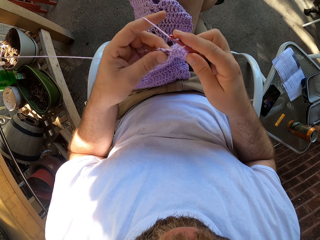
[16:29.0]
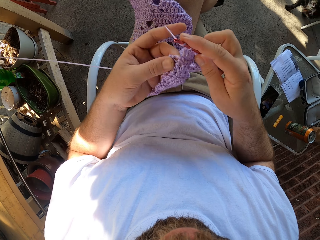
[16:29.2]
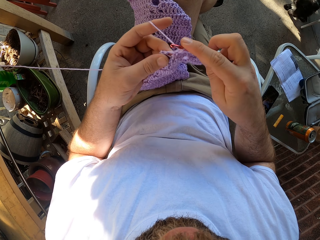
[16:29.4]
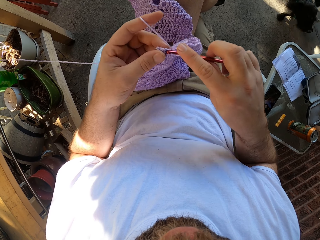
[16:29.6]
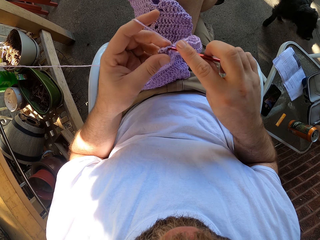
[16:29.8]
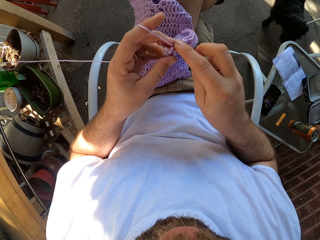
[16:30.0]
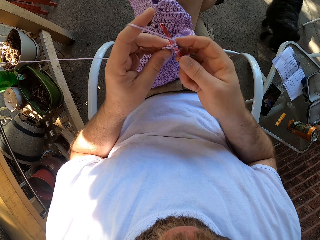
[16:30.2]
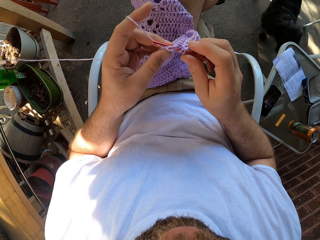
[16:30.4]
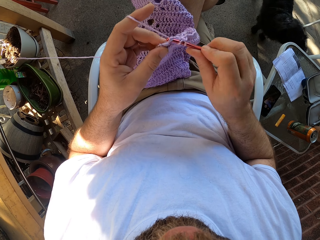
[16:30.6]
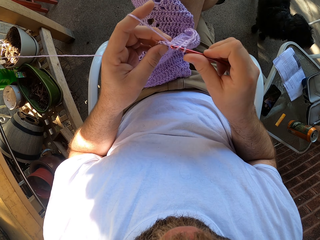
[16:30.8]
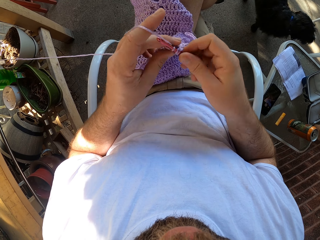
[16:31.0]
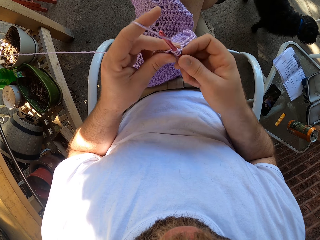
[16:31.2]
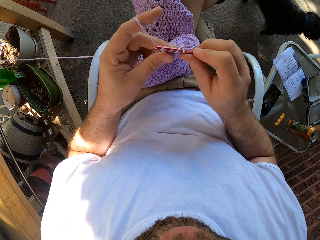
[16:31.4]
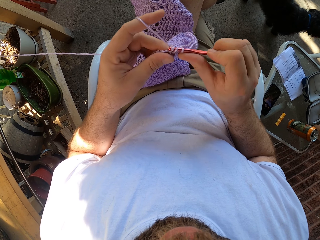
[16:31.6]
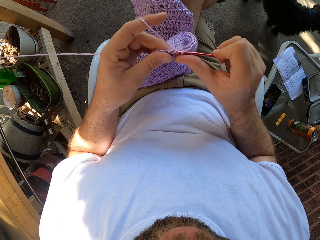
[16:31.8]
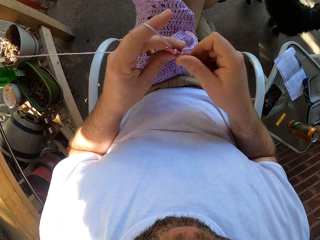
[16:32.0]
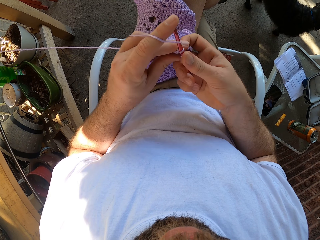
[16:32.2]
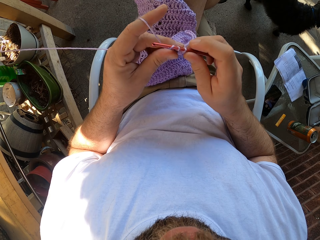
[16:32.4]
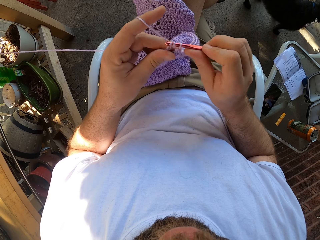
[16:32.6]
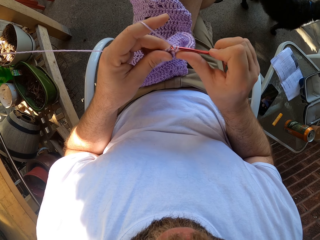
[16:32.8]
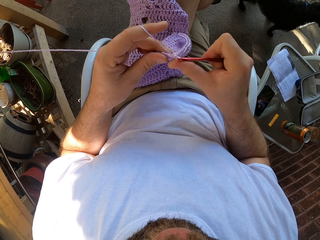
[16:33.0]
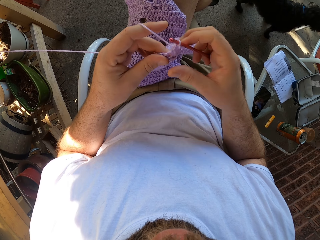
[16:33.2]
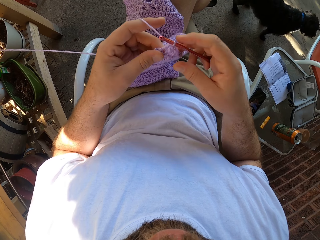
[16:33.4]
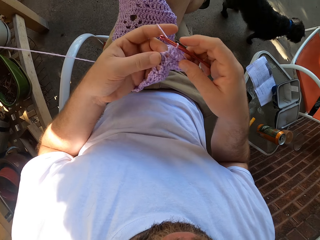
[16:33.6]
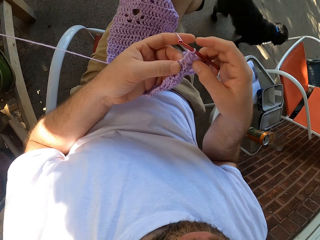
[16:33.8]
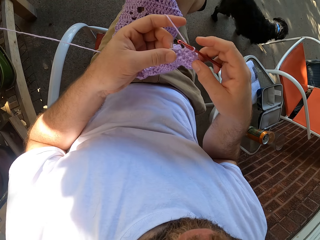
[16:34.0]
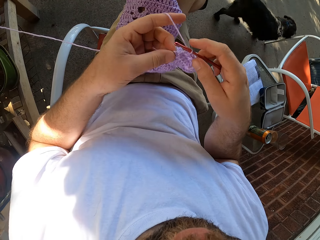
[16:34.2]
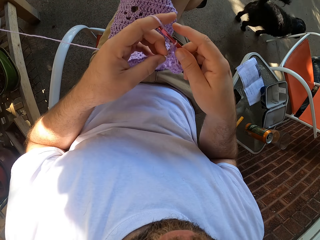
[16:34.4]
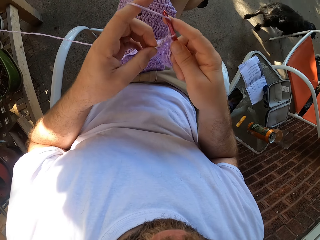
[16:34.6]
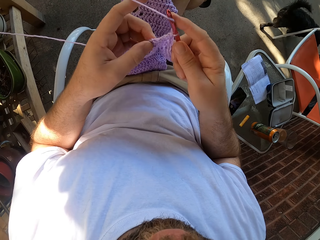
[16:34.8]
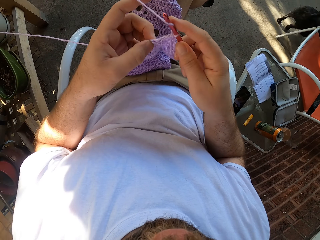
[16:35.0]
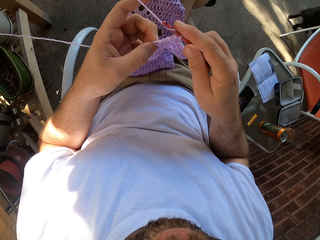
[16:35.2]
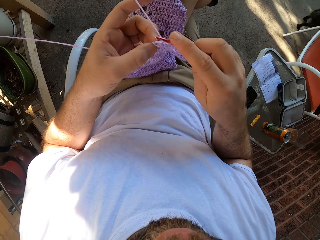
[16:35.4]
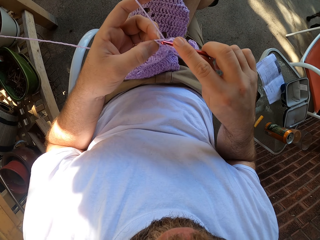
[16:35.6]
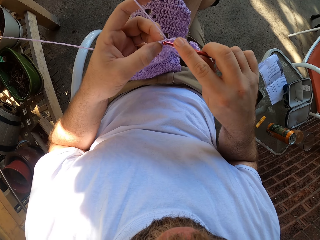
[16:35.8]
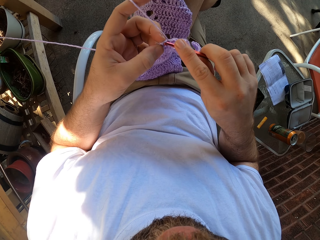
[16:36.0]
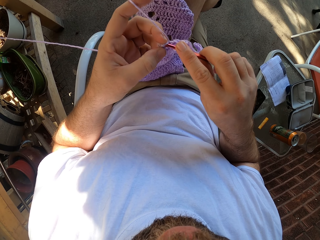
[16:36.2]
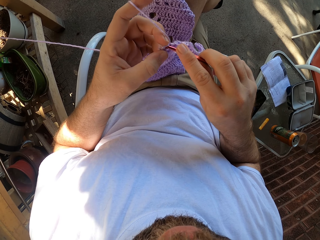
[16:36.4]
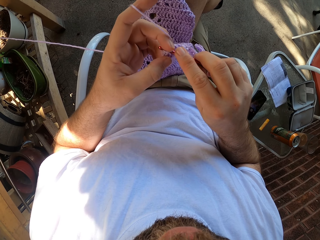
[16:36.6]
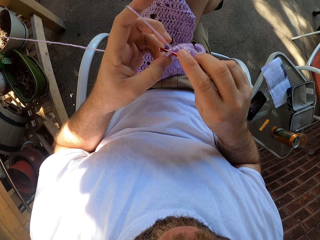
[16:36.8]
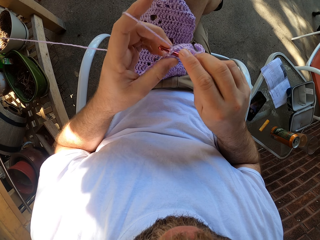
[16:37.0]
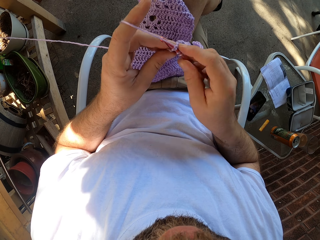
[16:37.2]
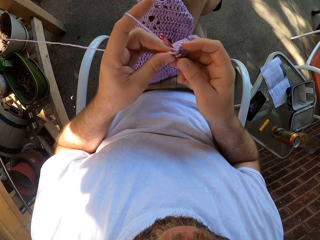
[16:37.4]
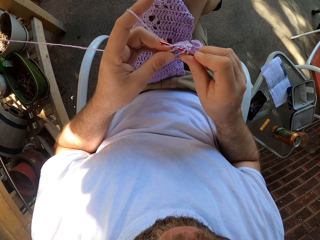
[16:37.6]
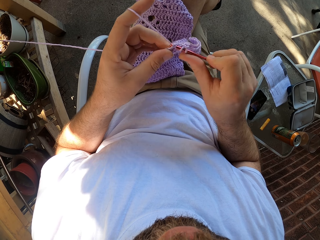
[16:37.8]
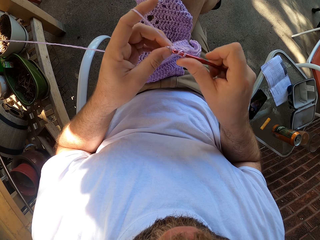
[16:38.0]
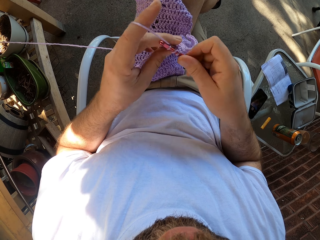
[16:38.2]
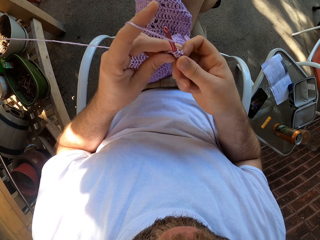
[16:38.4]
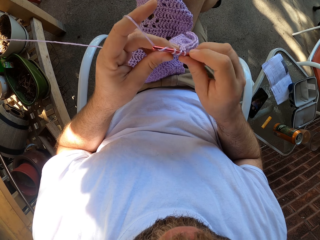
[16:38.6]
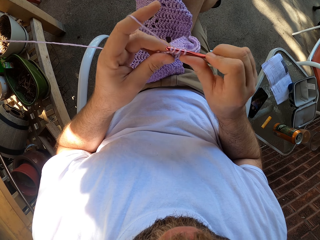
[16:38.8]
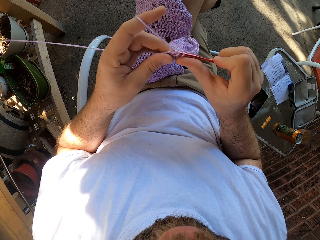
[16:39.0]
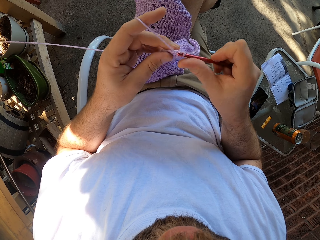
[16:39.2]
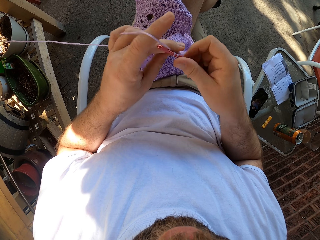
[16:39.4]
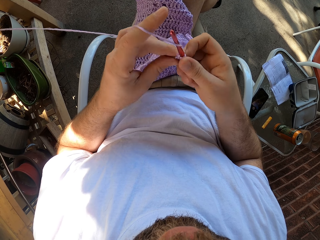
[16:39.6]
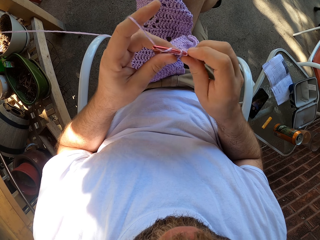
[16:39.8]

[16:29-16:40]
A dog moves around the camera wearer. The camera wearer looks at the dog. He interlocks a loop of thread into a garment.

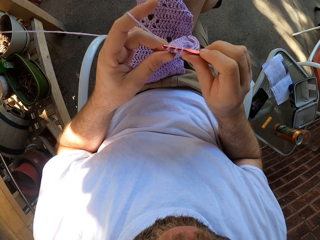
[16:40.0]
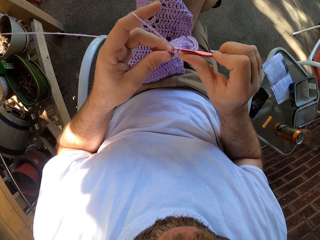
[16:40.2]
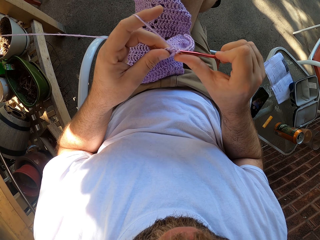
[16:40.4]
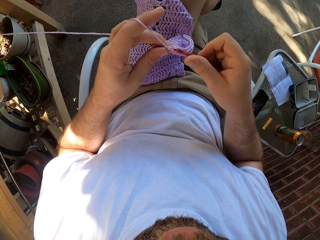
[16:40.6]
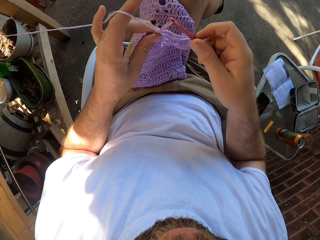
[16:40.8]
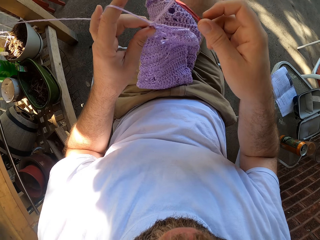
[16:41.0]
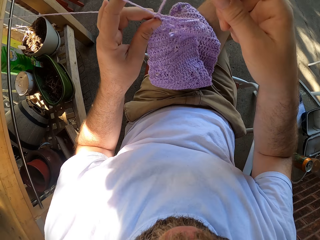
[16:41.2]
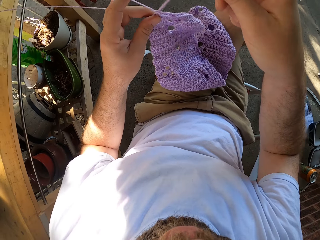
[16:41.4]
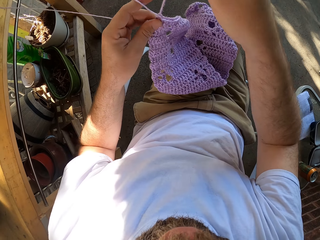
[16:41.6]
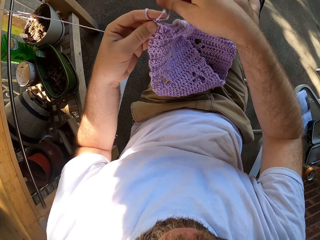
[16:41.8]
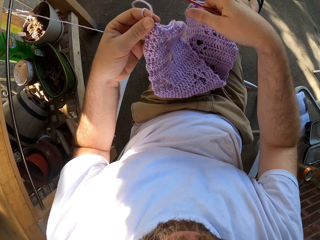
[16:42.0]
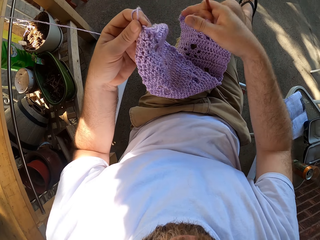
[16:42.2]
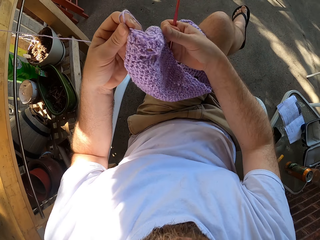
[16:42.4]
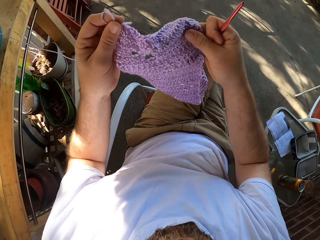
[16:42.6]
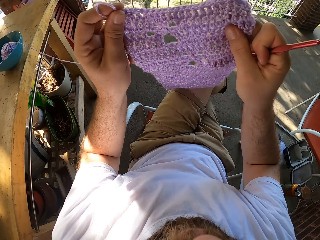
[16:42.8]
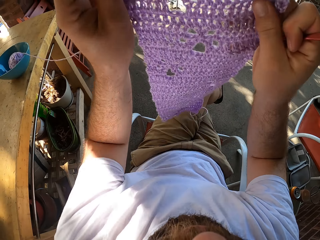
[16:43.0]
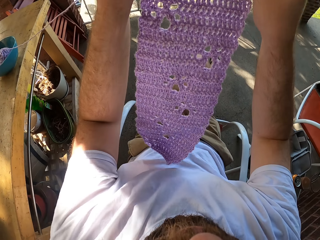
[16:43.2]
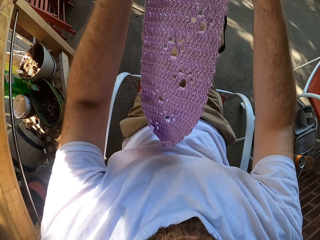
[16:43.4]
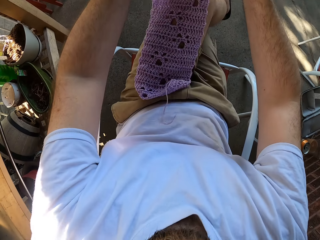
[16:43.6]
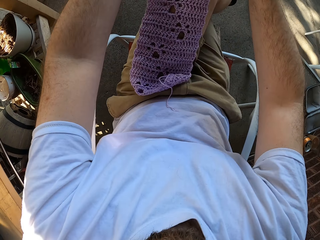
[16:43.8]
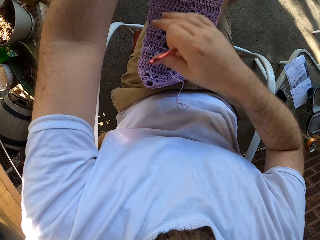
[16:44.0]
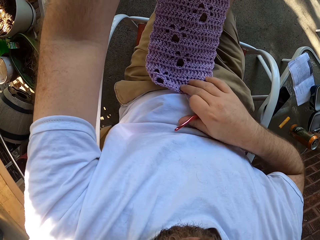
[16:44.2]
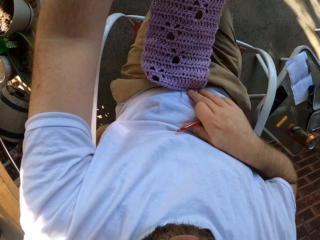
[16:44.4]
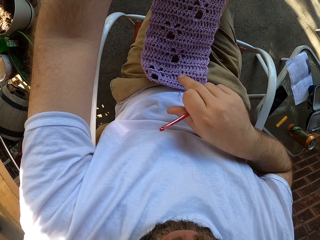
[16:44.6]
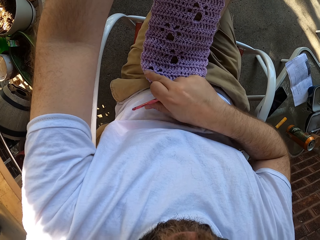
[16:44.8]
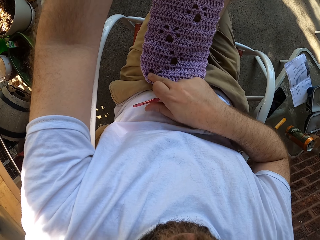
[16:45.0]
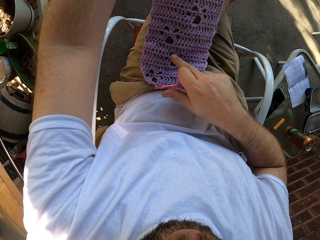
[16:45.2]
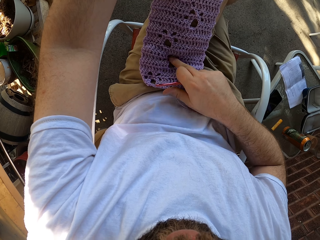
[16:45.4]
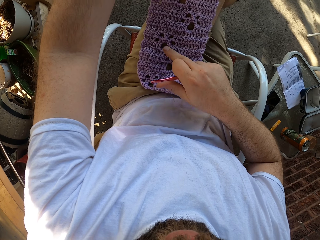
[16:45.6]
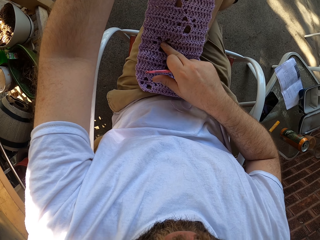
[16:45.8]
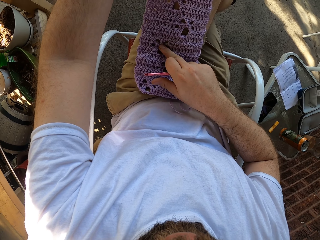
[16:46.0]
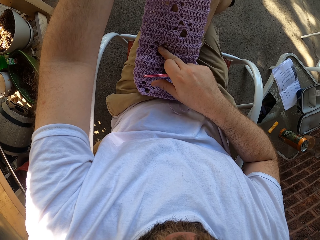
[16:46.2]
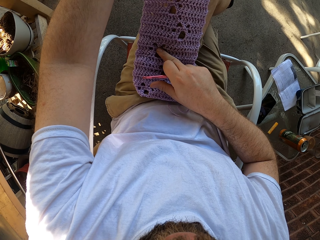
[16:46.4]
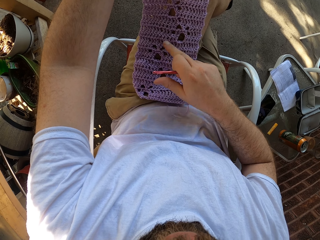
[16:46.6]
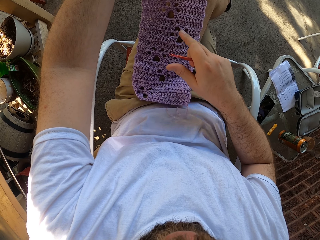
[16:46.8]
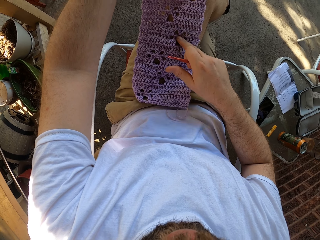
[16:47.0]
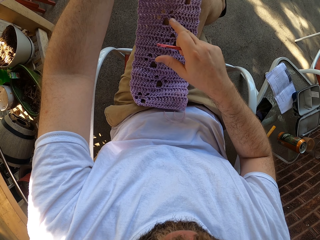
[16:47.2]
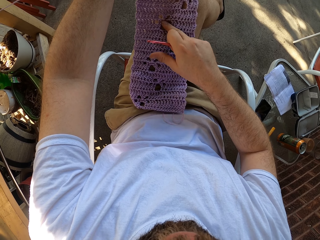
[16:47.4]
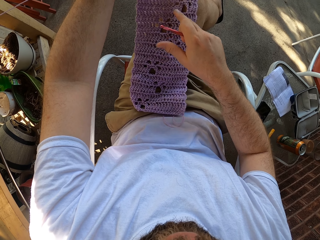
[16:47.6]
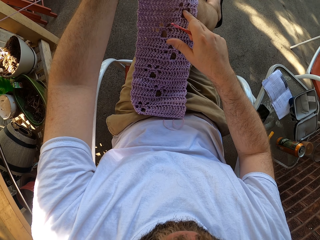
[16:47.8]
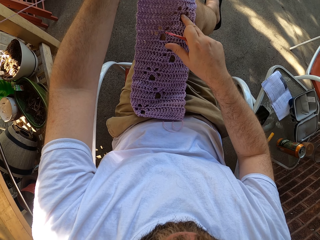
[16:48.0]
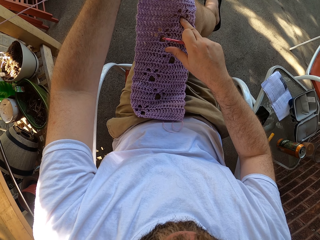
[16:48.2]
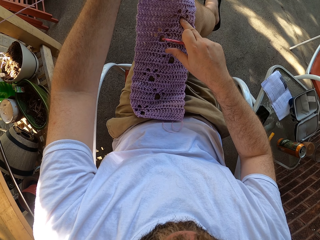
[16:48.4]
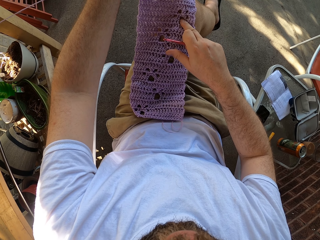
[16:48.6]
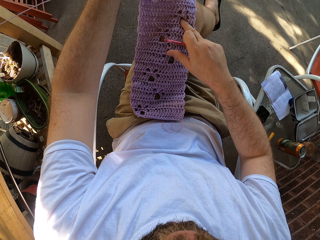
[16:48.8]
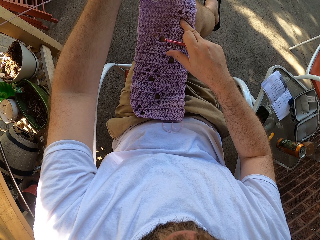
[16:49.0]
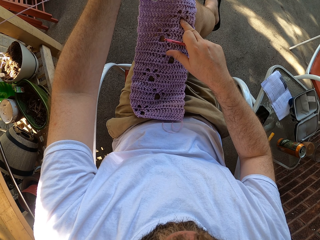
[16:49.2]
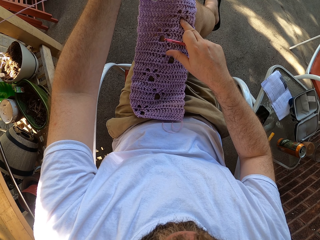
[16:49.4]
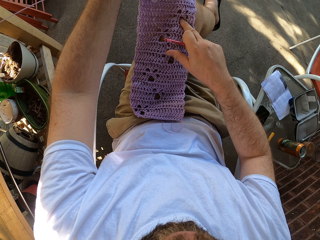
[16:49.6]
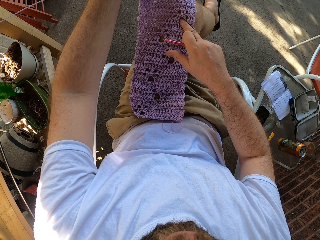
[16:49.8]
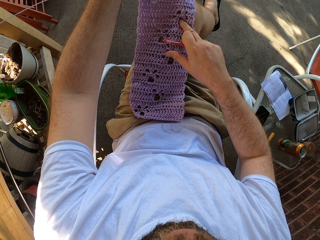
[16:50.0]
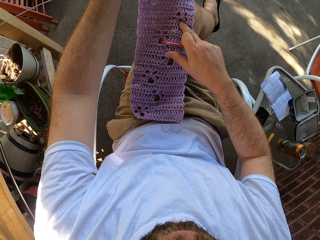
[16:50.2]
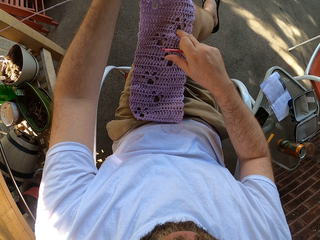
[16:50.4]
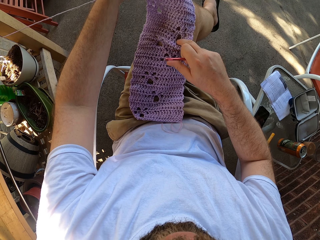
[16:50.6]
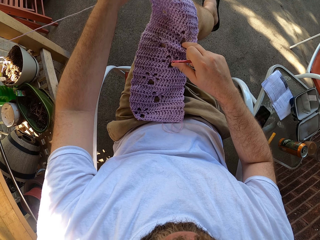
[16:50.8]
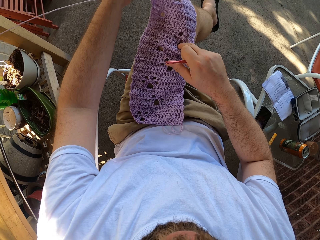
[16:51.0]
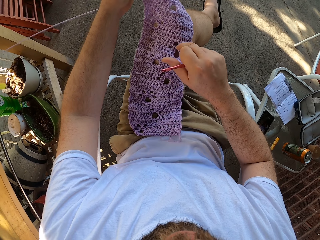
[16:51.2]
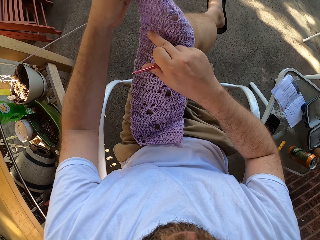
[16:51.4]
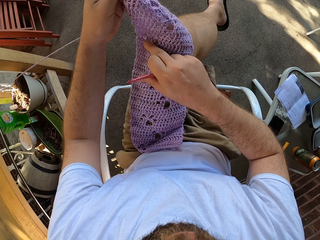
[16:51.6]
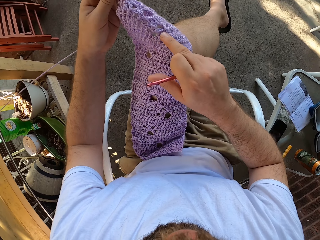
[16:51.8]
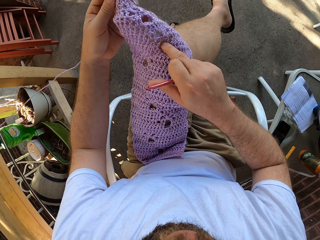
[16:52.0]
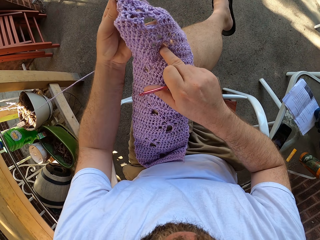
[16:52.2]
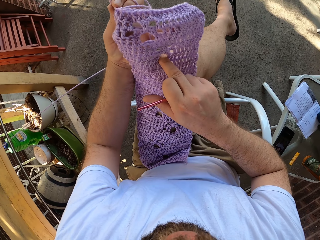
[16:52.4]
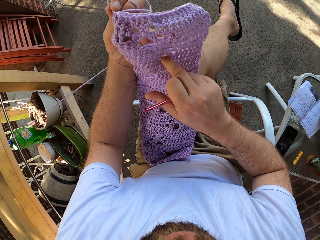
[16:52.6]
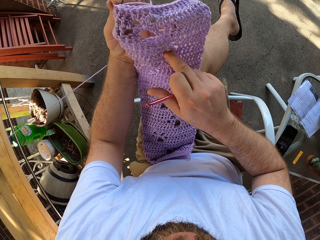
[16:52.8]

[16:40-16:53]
The camera wearer pulls the thread. He moves the yarn in his hands. He removes the crochet hook from the garment. He spreads the garment. He places the yarn on his lap. He touches the garment. He counts the holes in the yarn with his right hand.
